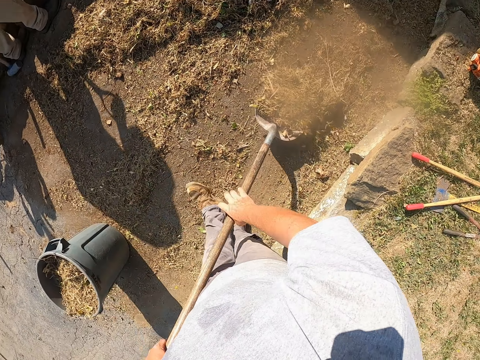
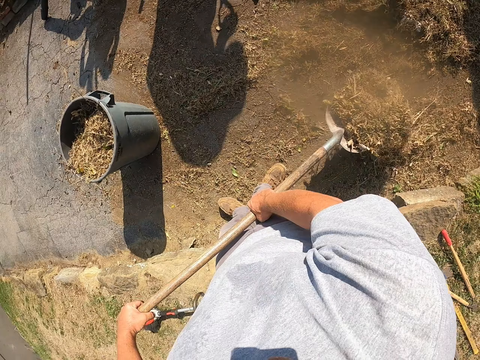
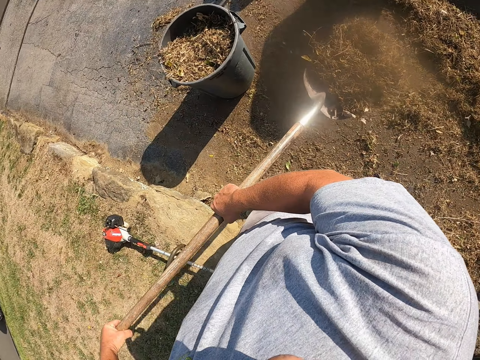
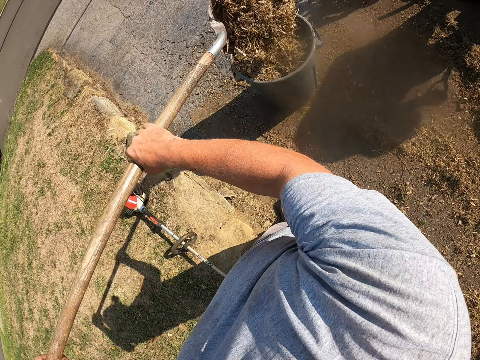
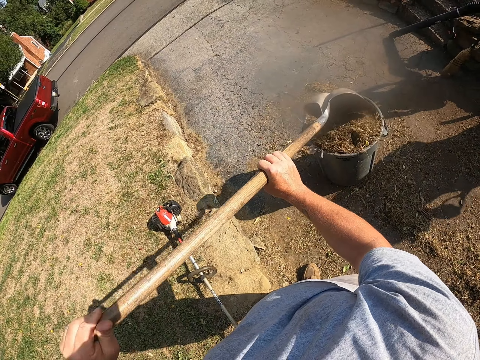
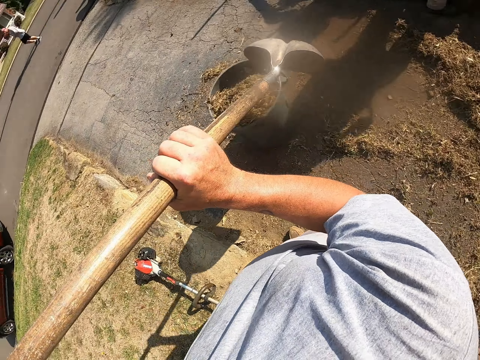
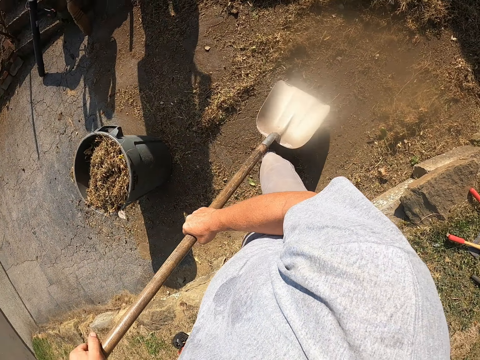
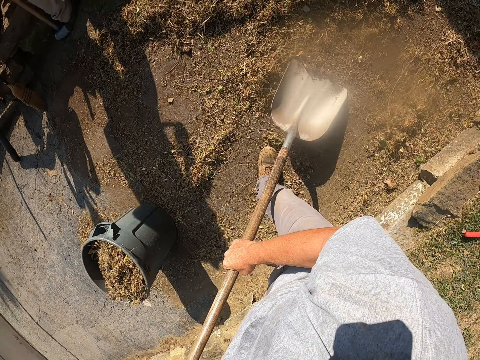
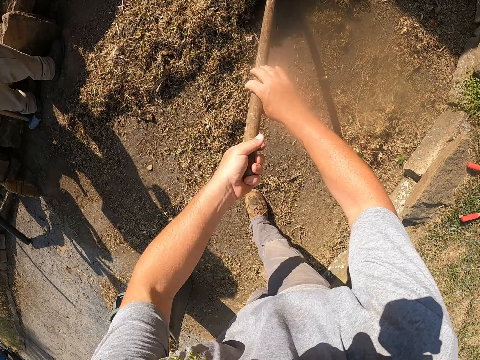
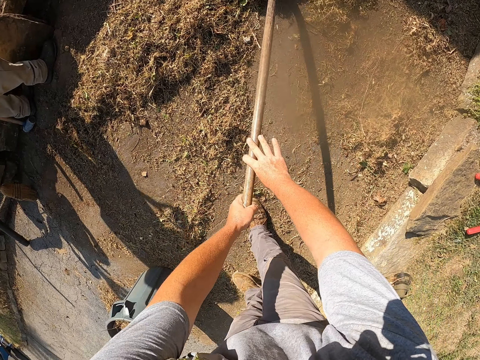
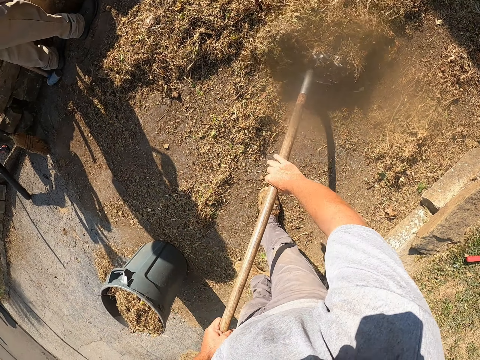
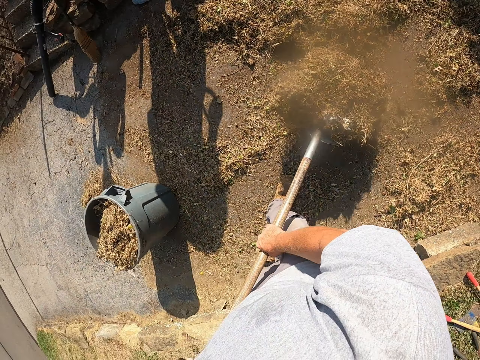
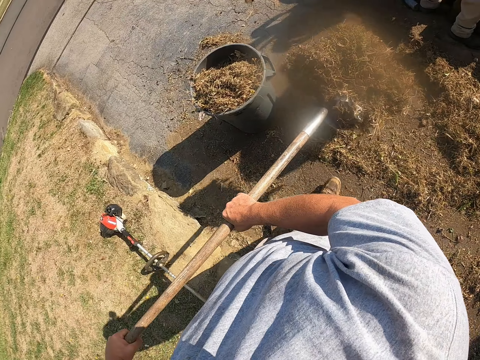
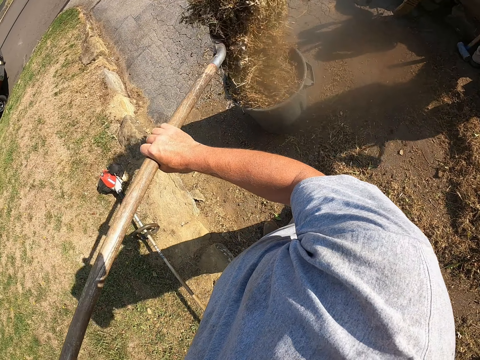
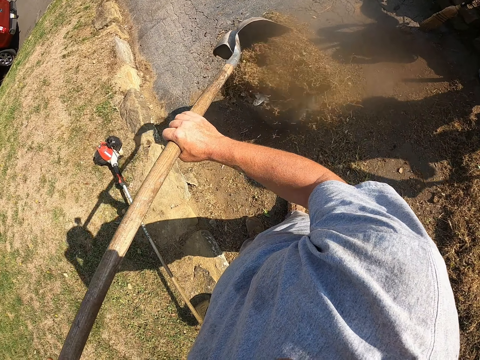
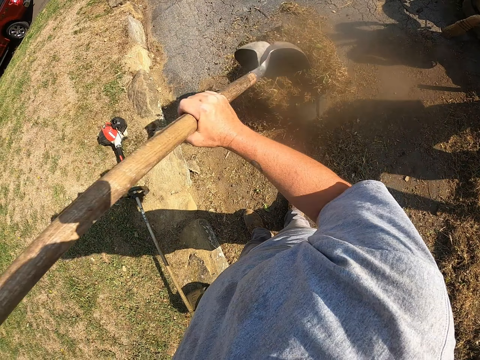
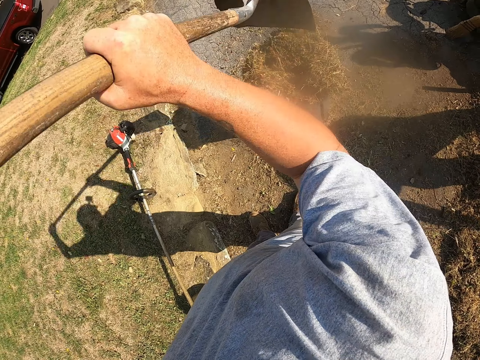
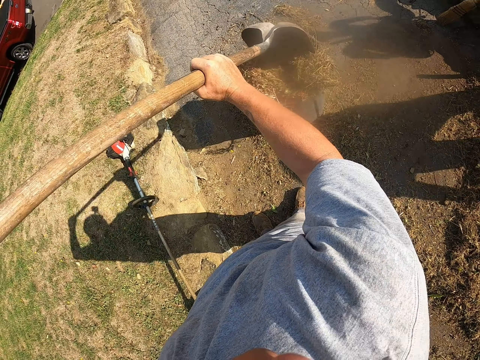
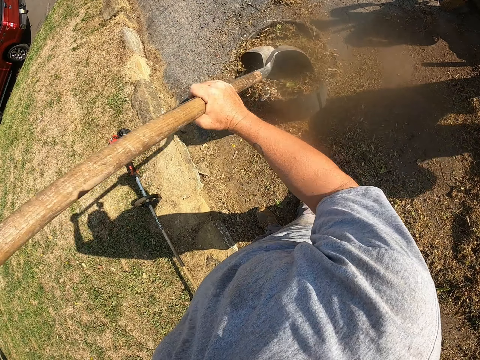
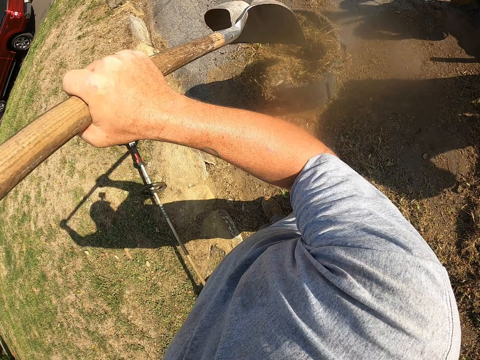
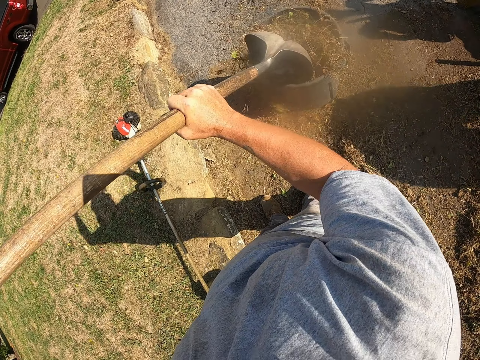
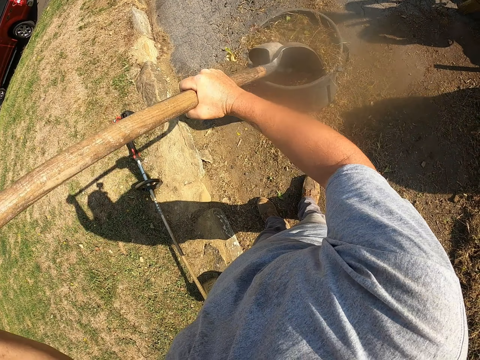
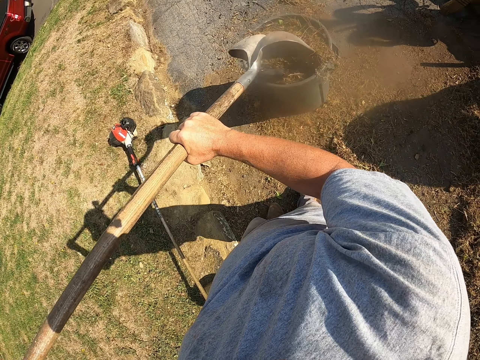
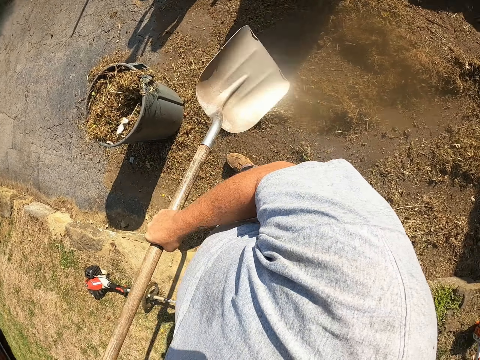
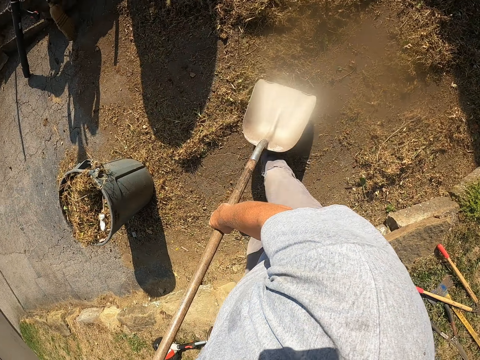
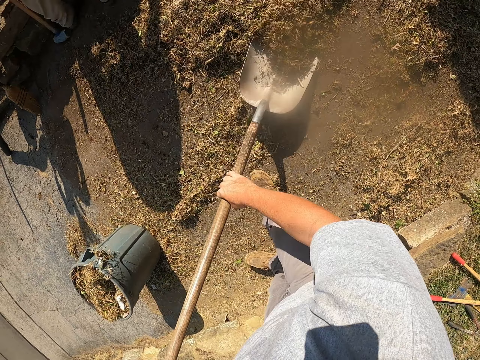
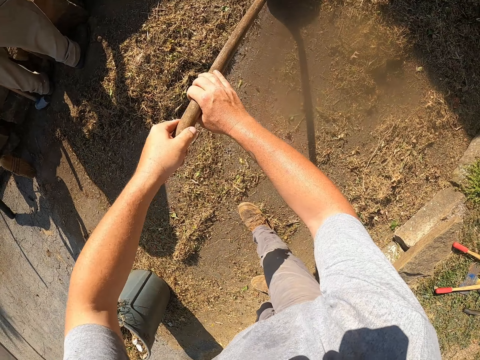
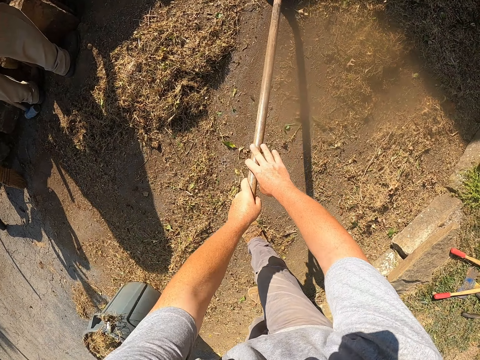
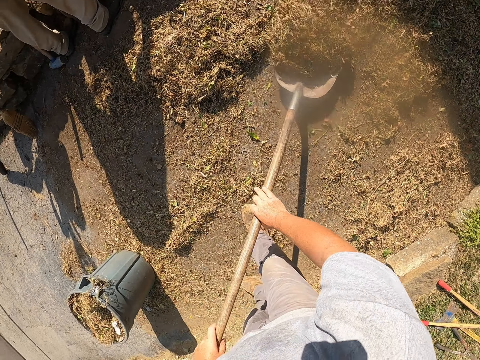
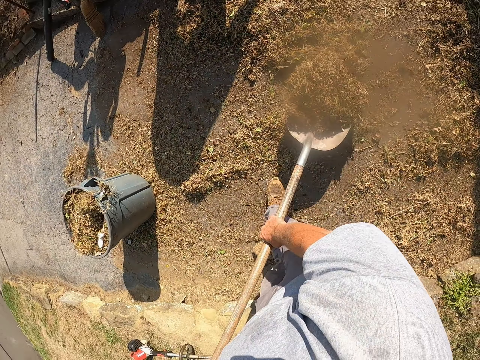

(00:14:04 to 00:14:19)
The camera wearer puts dirt in a dustbin with a shovel. They adjust the dirt in the dustbin with the shovel. They scoop the dirt from the floor with the shovel. They put the dirt in the dustbin with the shovel. They adjust the dirt in the dustbin with the shovel. They hit the dirt with the shovel. They scoop the dirt from the floor with the shovel.

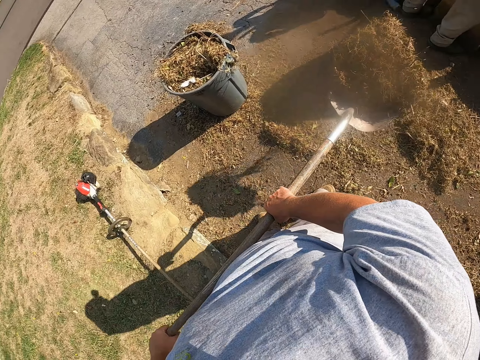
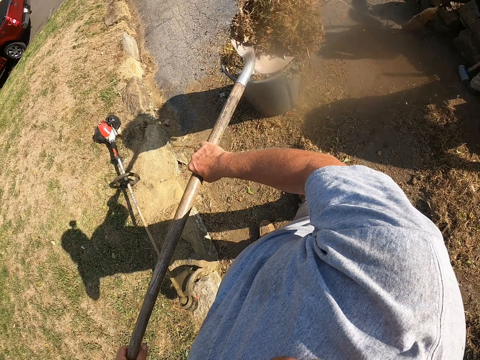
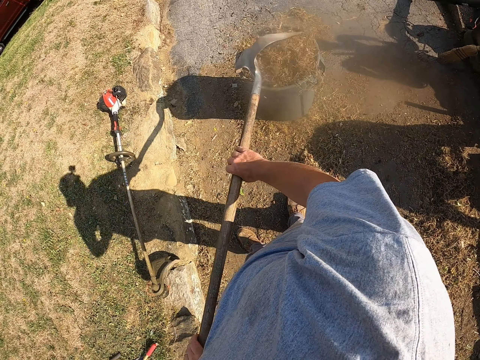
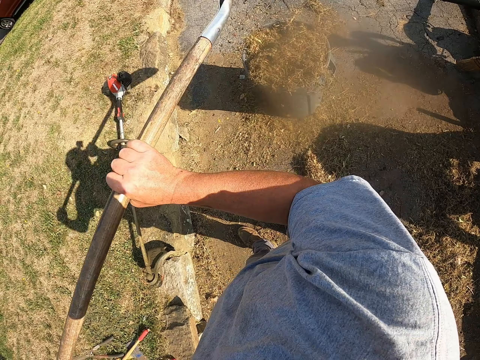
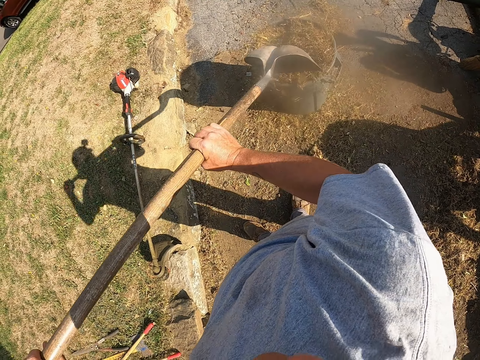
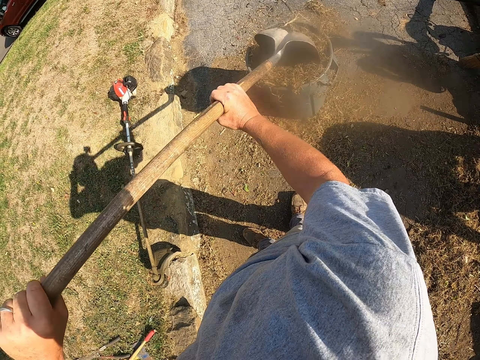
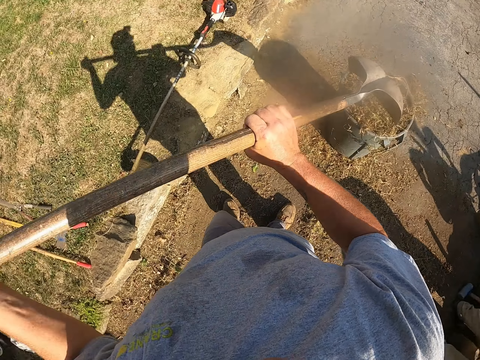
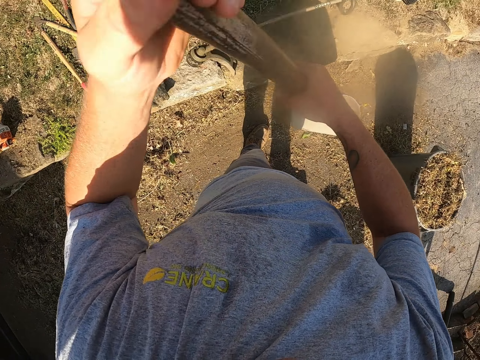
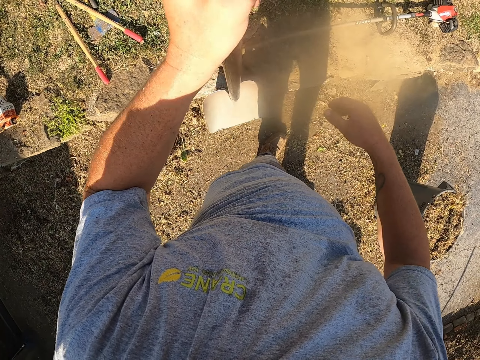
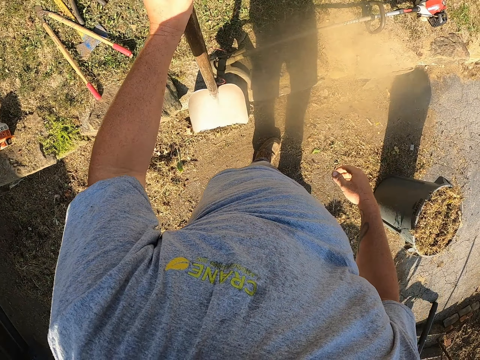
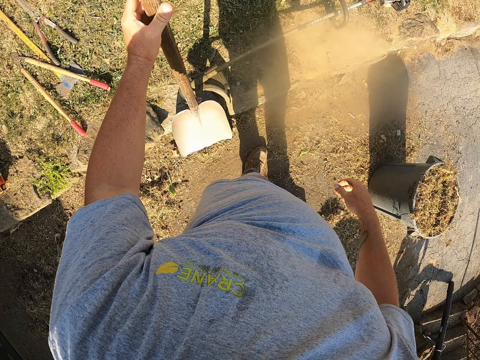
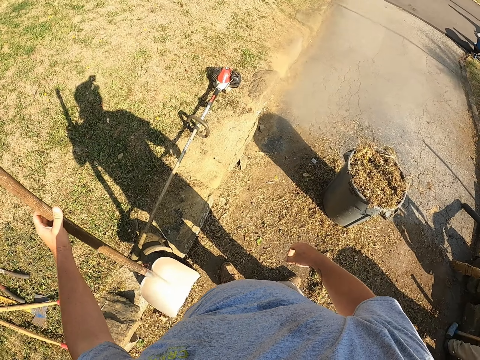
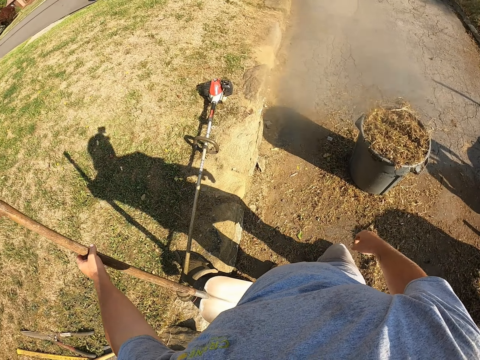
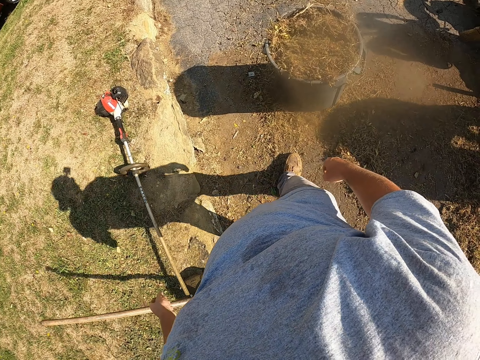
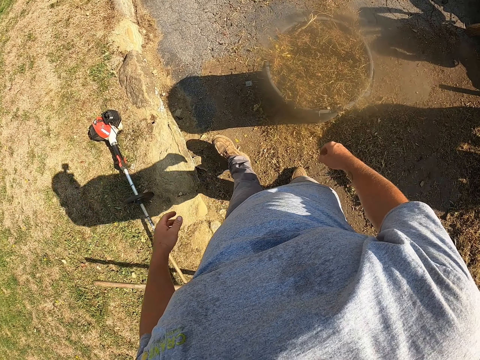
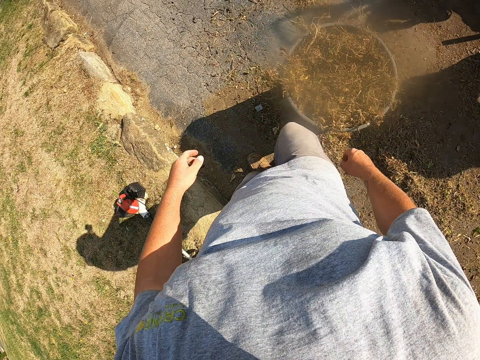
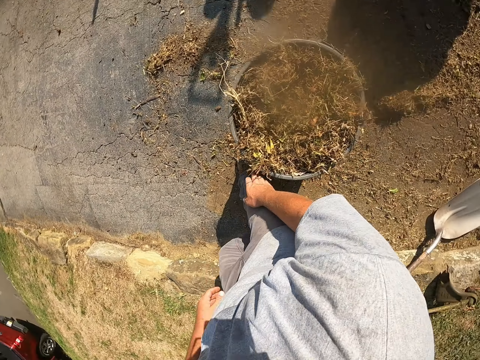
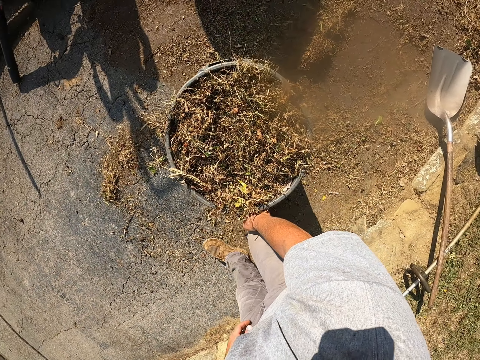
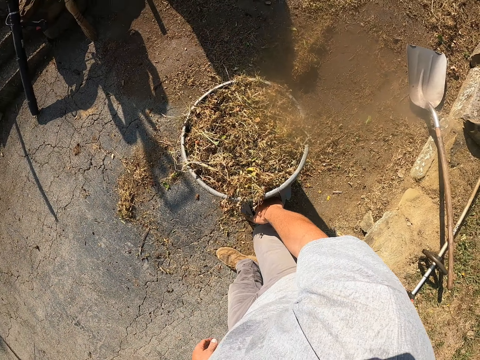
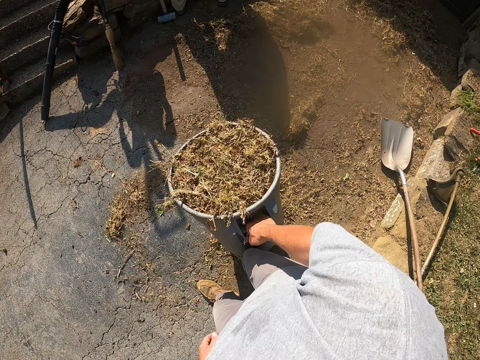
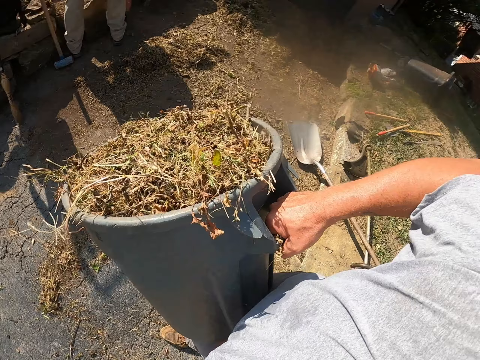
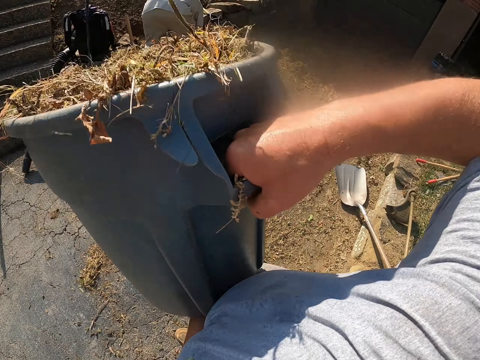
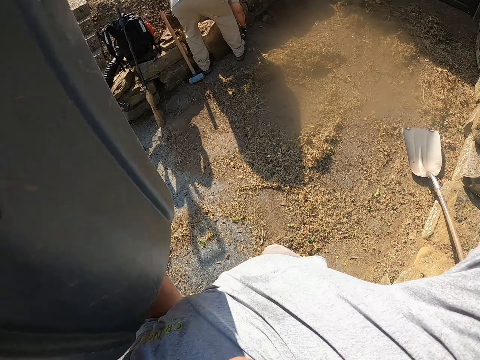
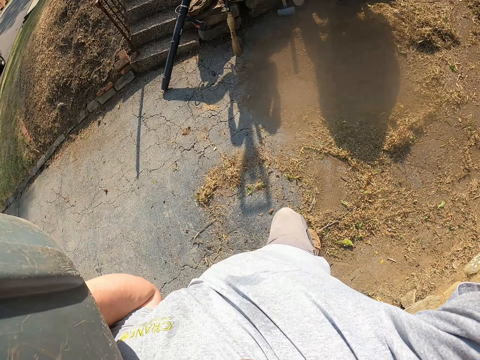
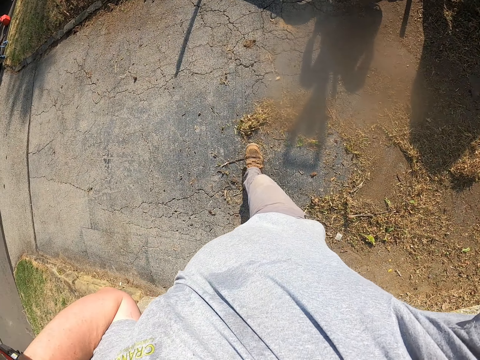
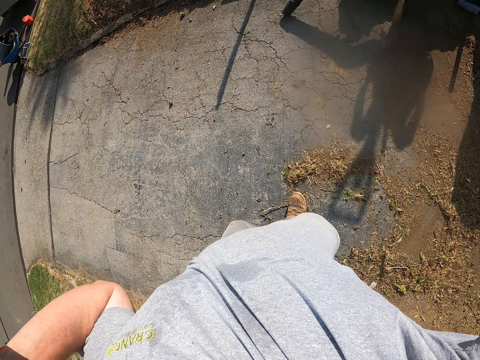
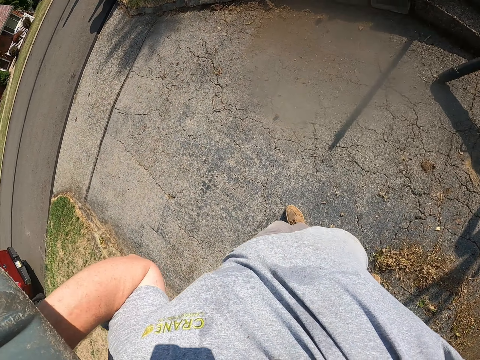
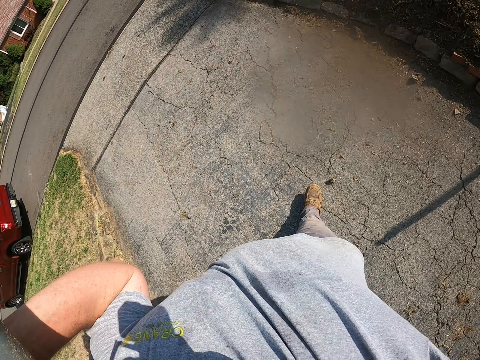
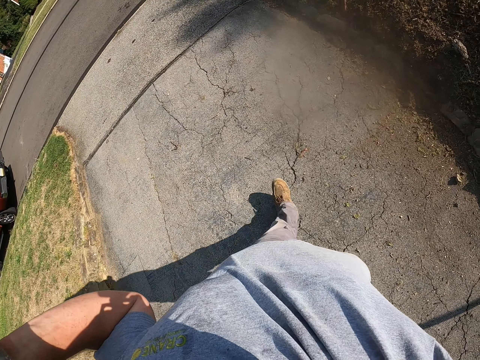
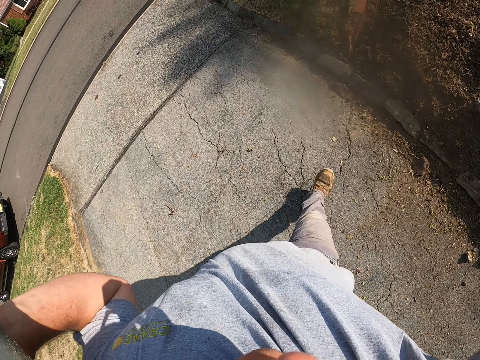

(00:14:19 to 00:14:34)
The camera wearer puts dirt in a dustbin with a shovel. He hits the dirt with the shovel. He adjusts the dirt in the dustbin with the shovel. He puts down the shovel on the floor. He walks on the pavement. He picks up the dustbin from the floor with his right hand. He lifts the dustbin with both hands. He walks around a verandah.
